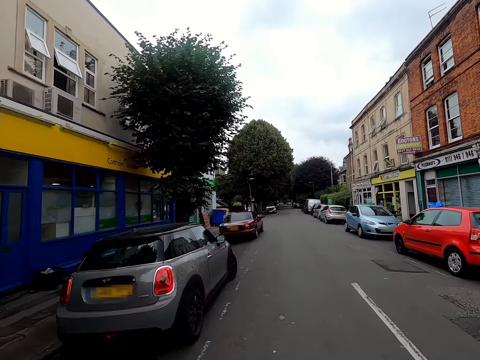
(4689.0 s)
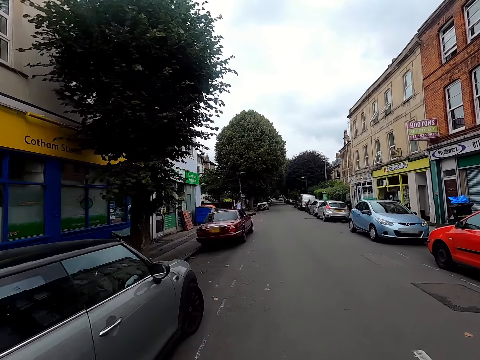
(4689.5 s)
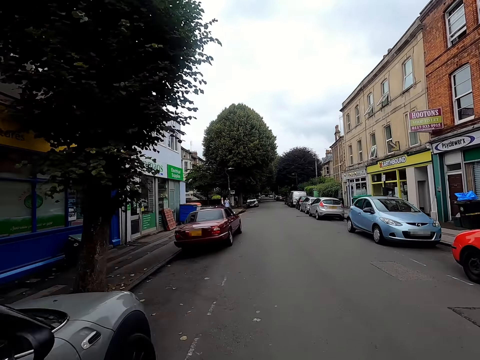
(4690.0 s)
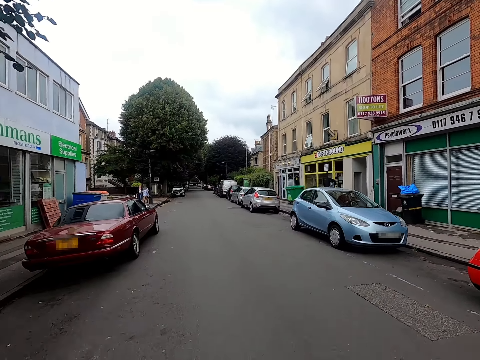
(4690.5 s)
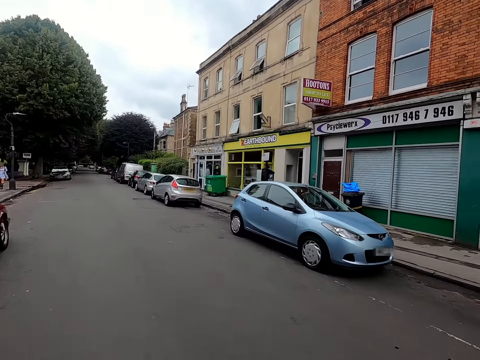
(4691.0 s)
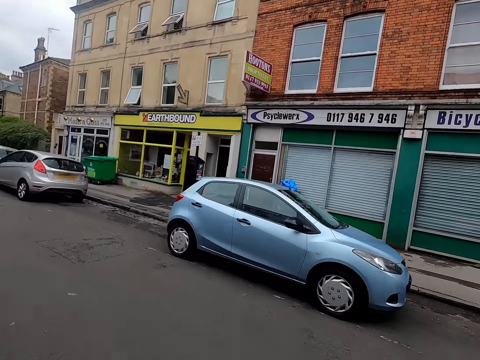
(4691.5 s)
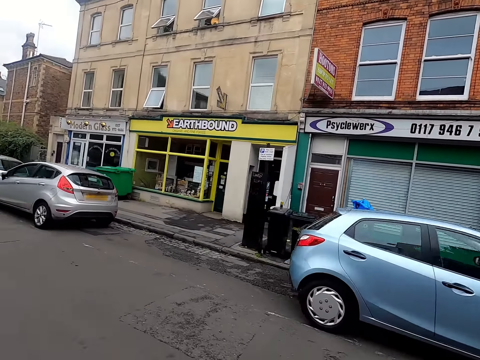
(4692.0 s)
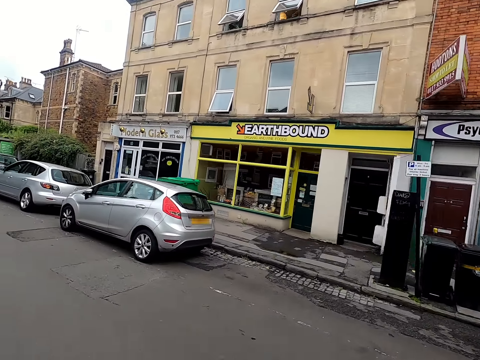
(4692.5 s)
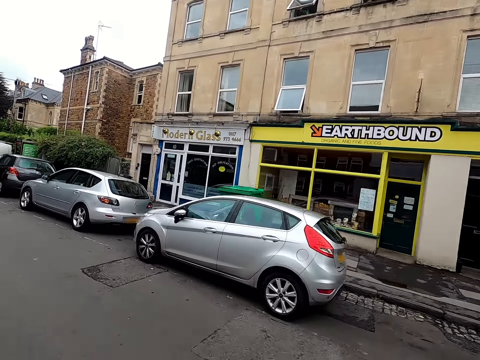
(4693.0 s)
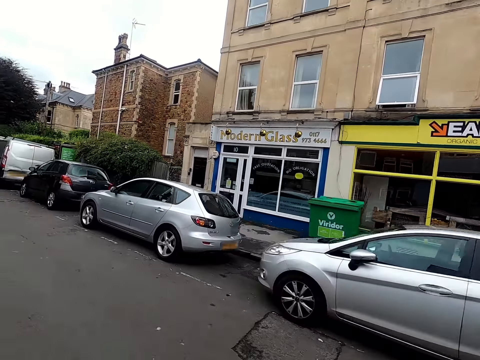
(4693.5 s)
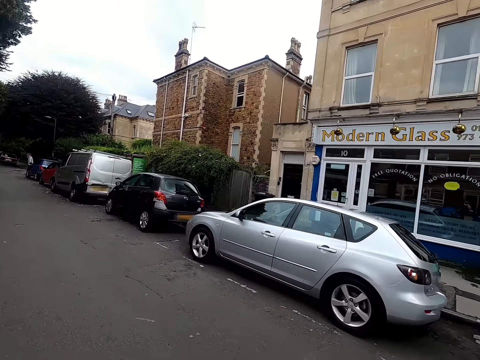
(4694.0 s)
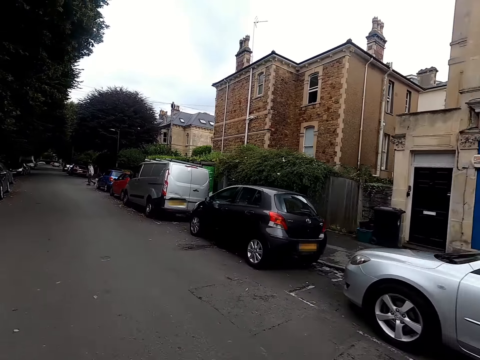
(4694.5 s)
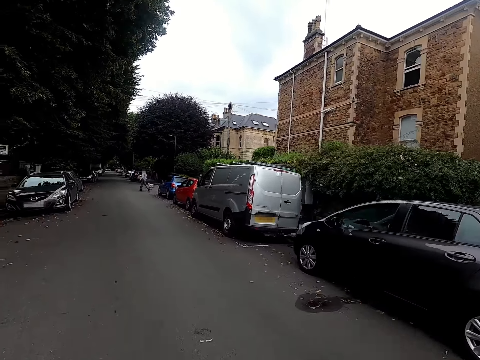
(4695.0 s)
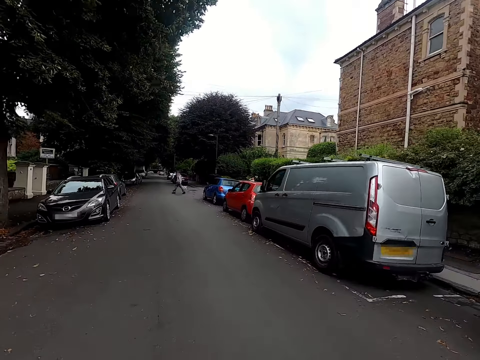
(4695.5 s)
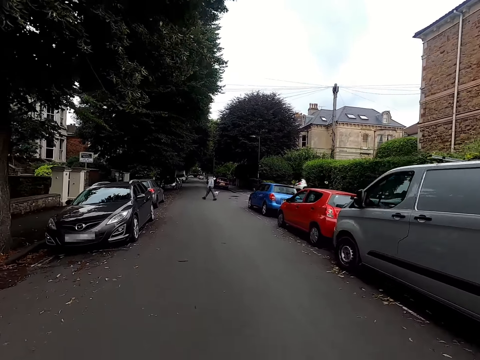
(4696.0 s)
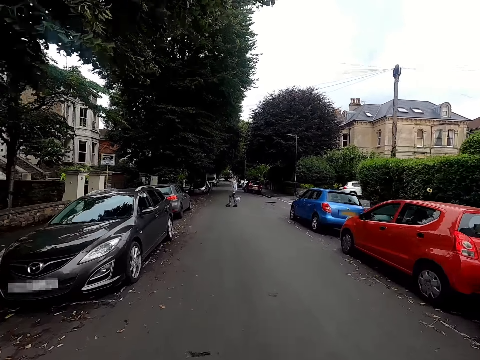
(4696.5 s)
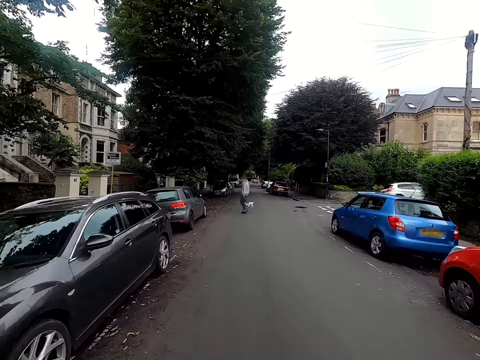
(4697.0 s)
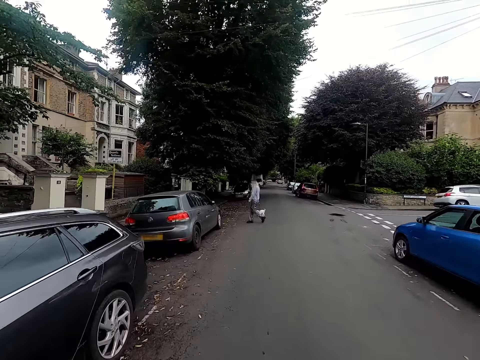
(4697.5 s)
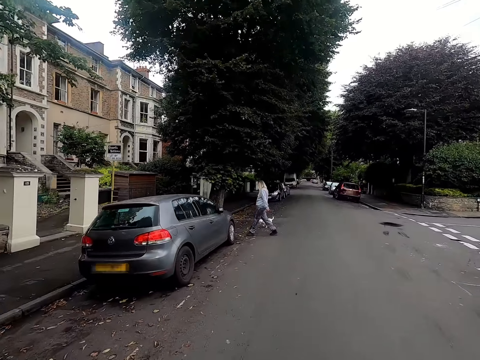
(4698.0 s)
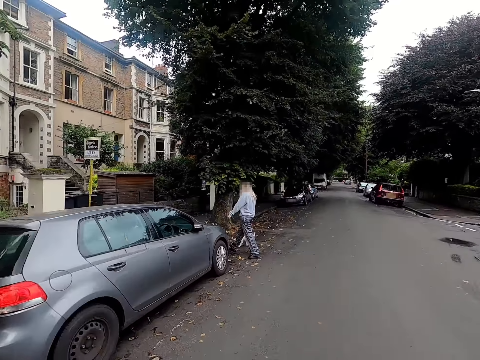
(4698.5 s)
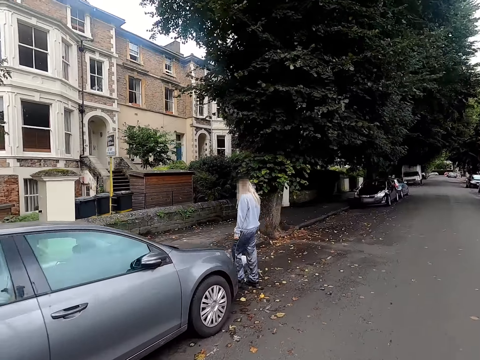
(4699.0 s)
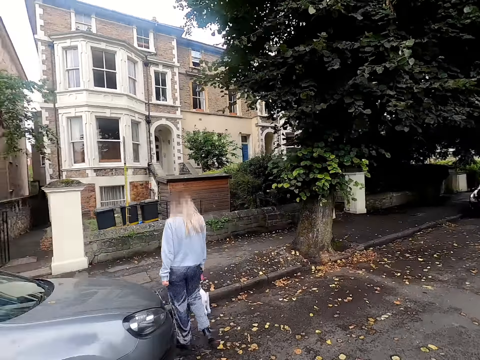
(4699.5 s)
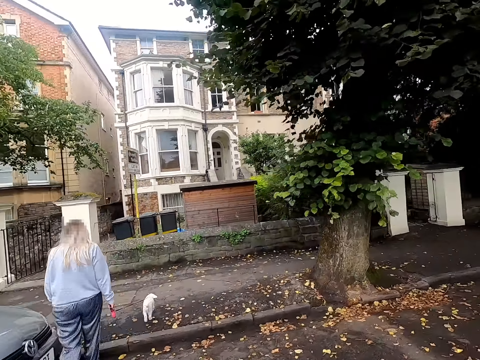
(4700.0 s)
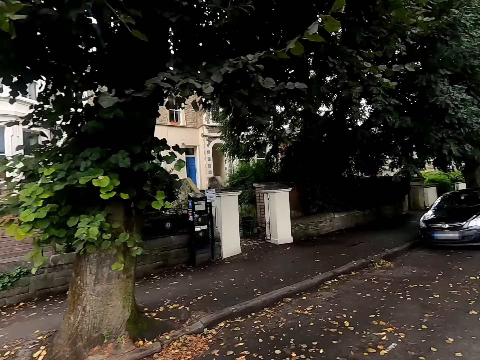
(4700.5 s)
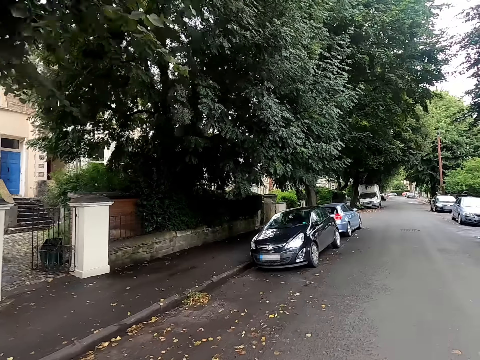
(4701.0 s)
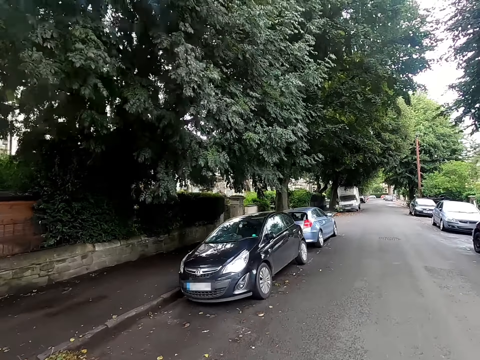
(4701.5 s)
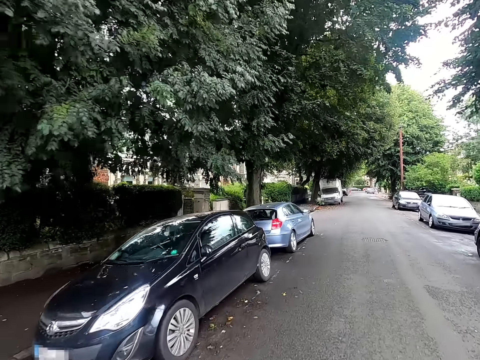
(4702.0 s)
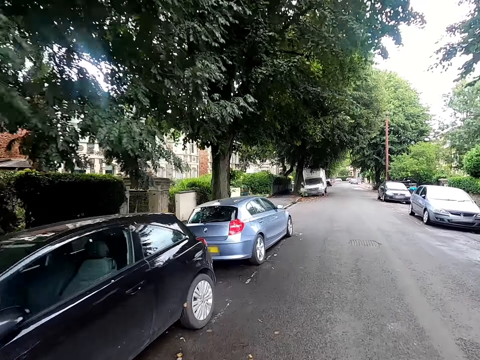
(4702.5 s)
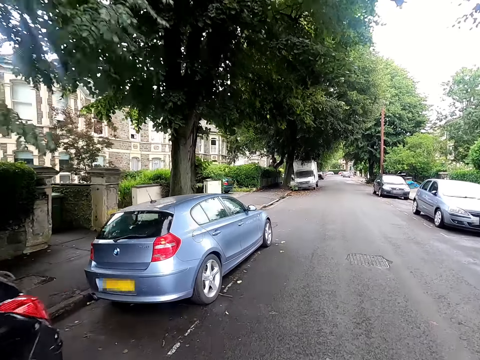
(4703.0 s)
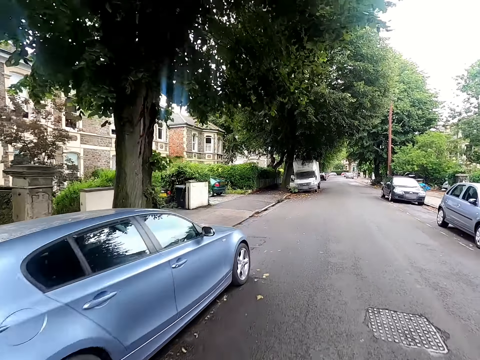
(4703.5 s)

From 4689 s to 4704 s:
The camera wearer interacts with a woman. Another woman walks past the camera wearer with a puppy in her right hand.

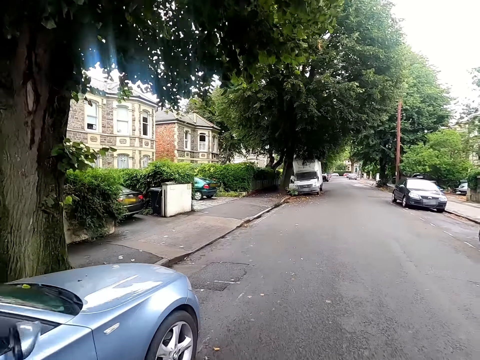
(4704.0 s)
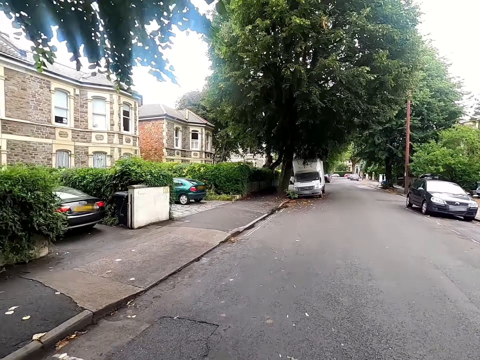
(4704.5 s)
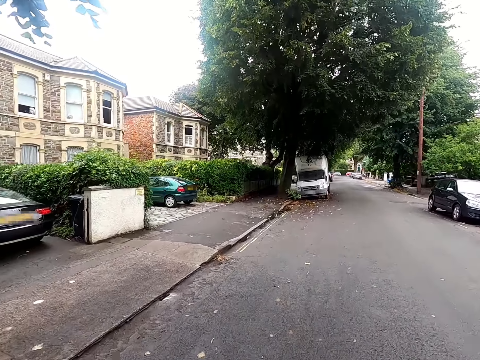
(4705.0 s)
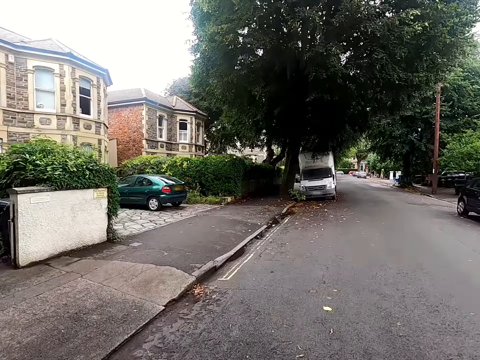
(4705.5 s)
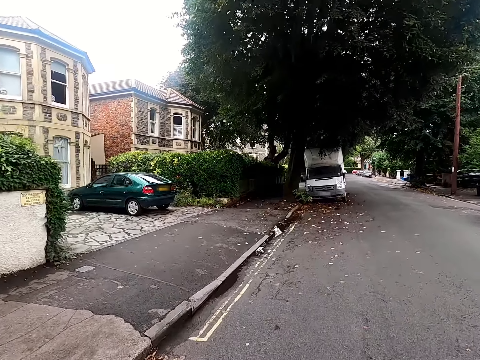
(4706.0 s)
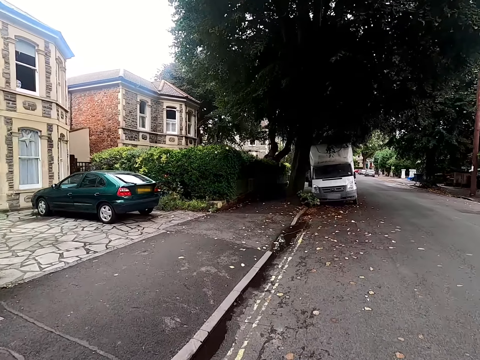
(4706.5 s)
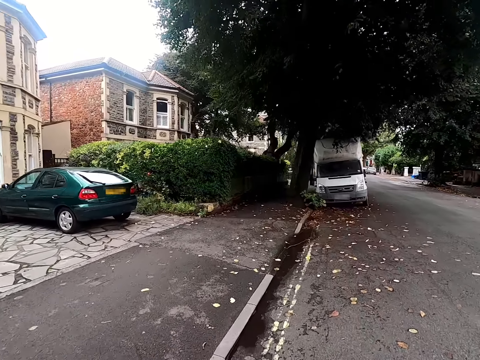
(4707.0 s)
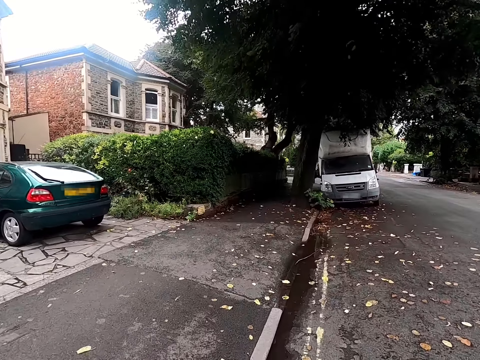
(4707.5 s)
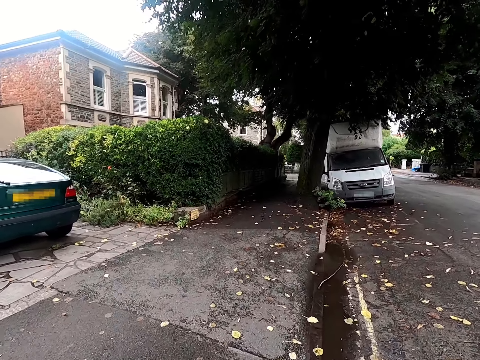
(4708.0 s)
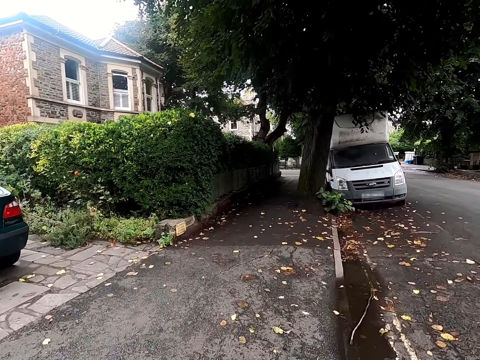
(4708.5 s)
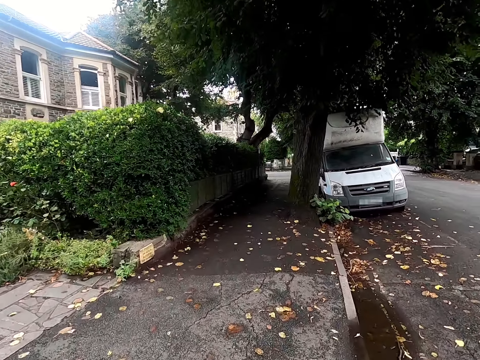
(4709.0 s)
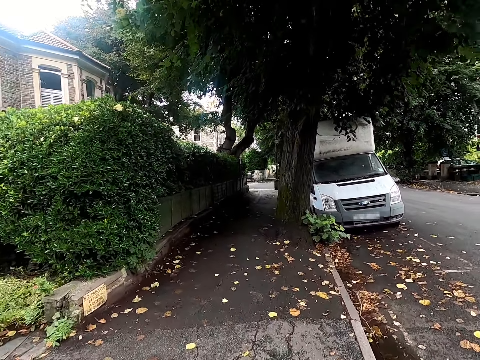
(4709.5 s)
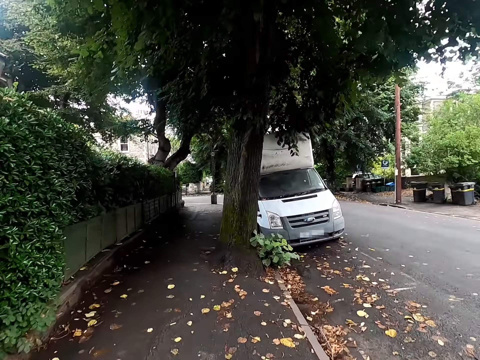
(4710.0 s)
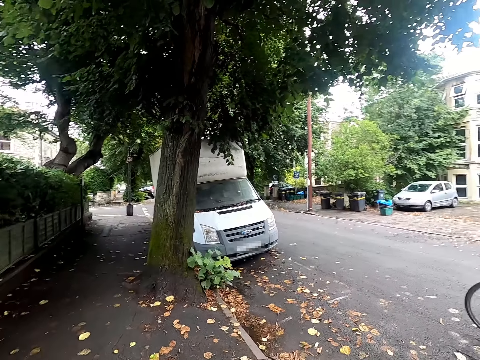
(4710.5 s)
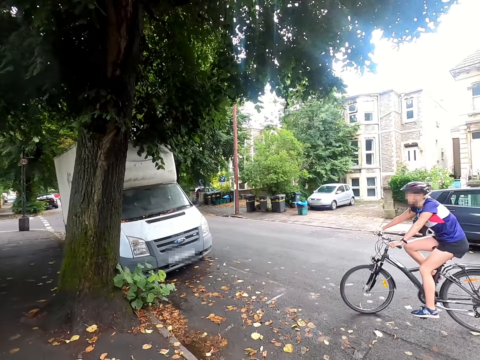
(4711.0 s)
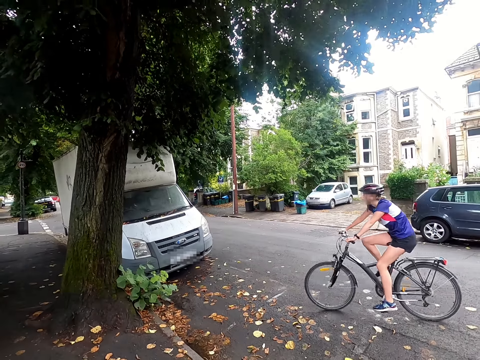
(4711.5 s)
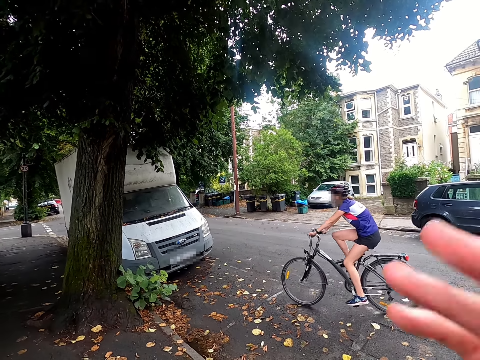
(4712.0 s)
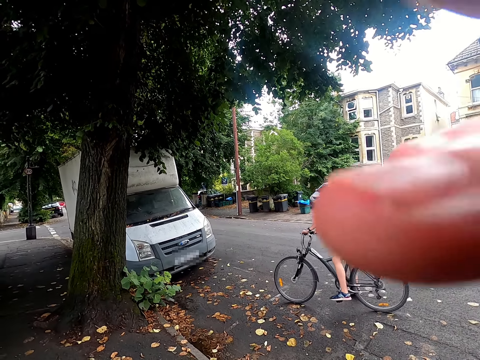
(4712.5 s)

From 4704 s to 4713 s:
The camera wearer rides something on the sidewalk. The woman rides a bicycle. The camera wearer stops something on the sidewalk. The woman halts the bicycle with both hands. The camera wearer touches his face with his left hand.
